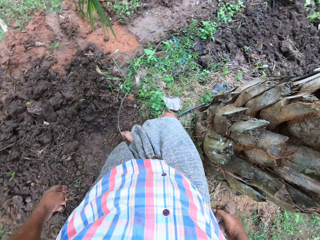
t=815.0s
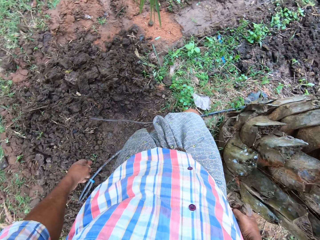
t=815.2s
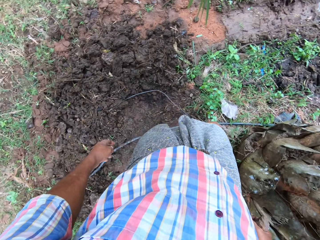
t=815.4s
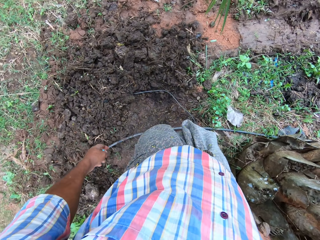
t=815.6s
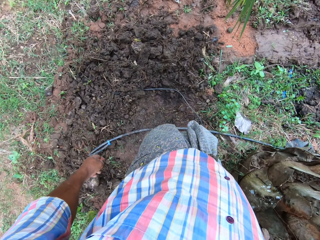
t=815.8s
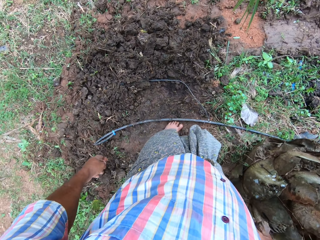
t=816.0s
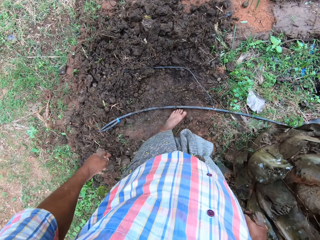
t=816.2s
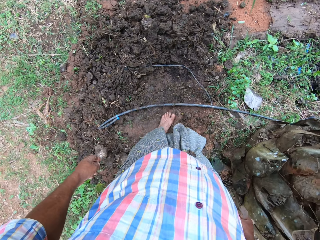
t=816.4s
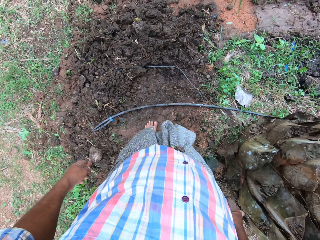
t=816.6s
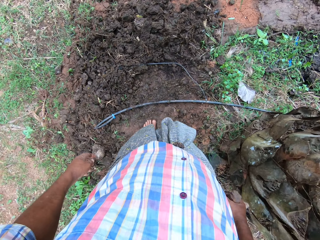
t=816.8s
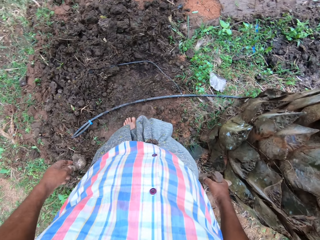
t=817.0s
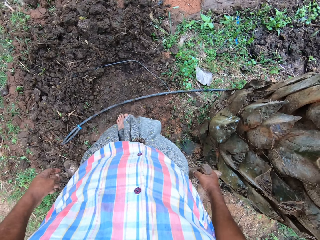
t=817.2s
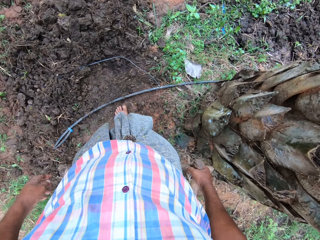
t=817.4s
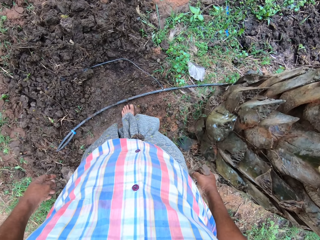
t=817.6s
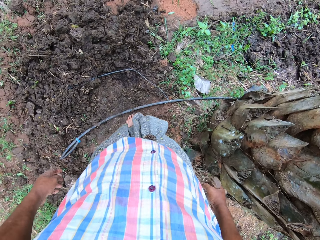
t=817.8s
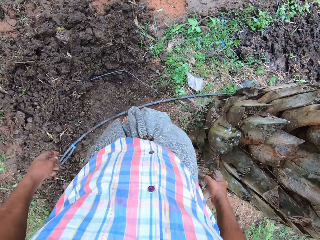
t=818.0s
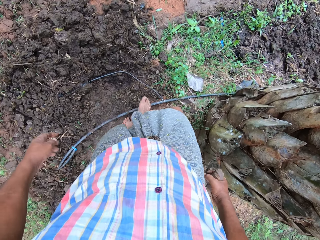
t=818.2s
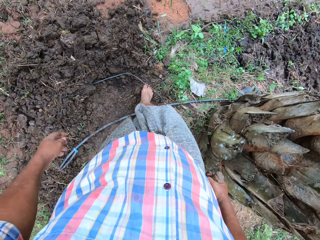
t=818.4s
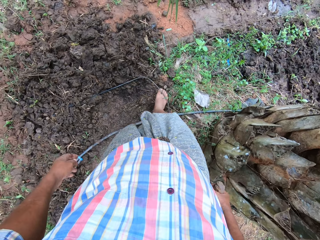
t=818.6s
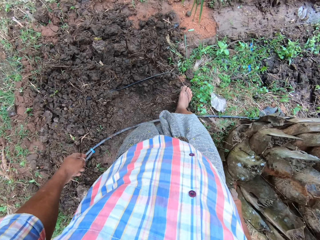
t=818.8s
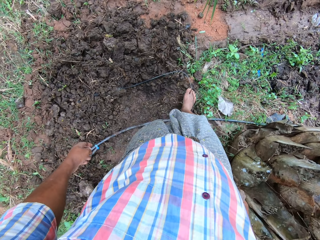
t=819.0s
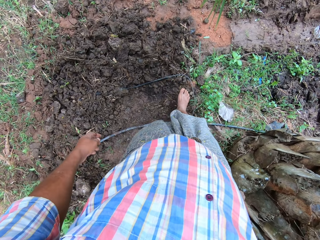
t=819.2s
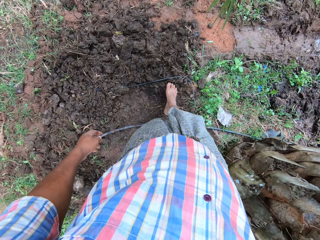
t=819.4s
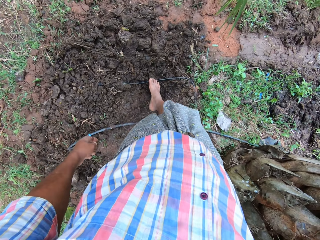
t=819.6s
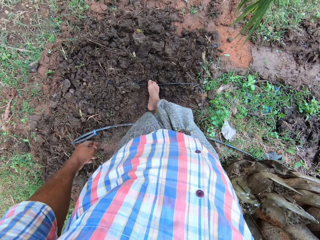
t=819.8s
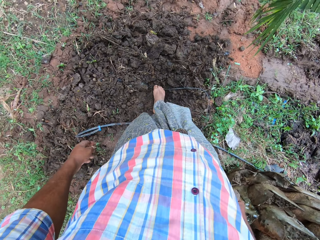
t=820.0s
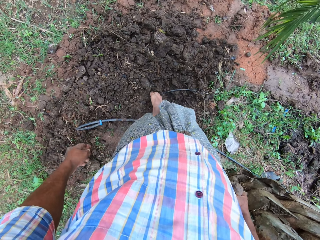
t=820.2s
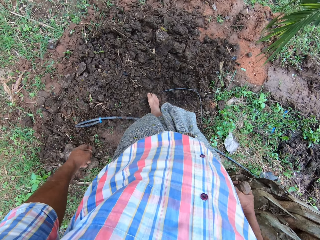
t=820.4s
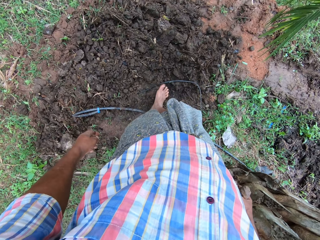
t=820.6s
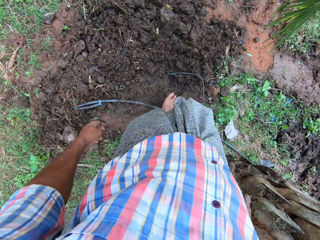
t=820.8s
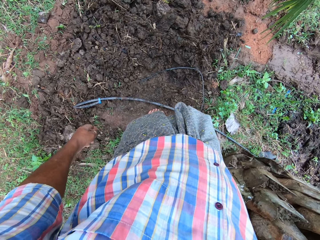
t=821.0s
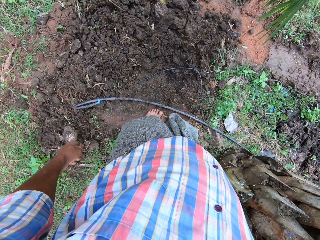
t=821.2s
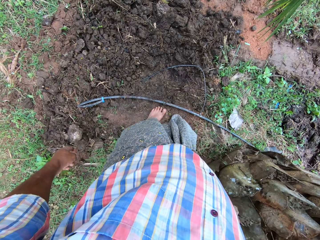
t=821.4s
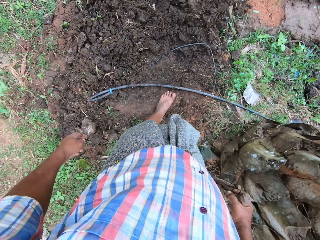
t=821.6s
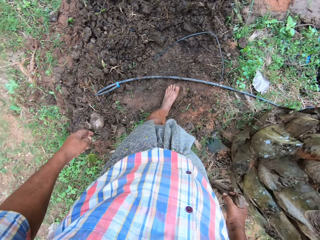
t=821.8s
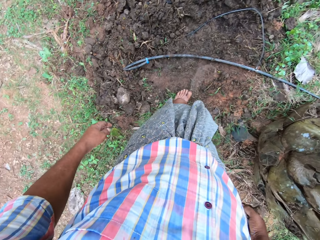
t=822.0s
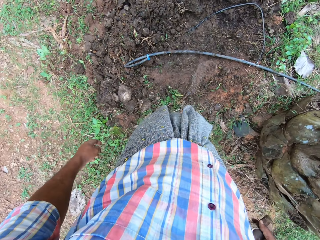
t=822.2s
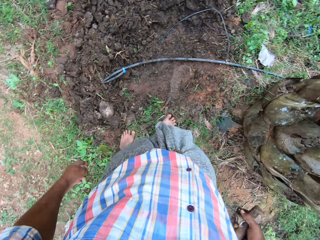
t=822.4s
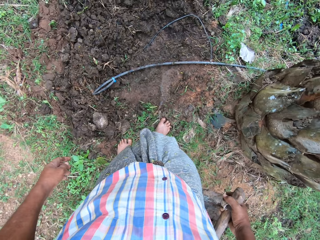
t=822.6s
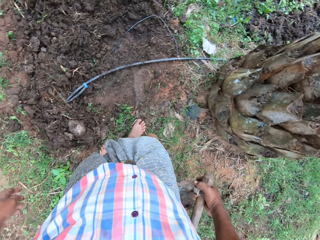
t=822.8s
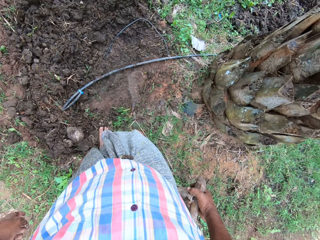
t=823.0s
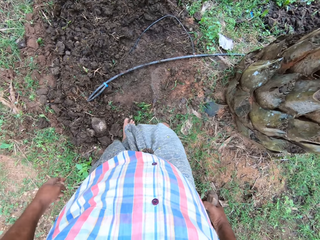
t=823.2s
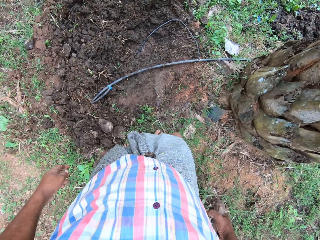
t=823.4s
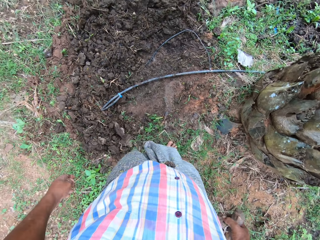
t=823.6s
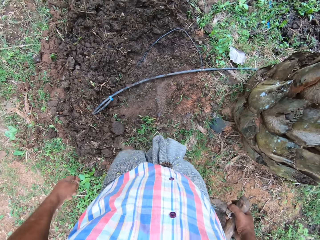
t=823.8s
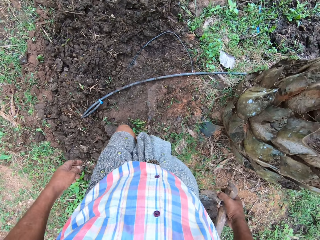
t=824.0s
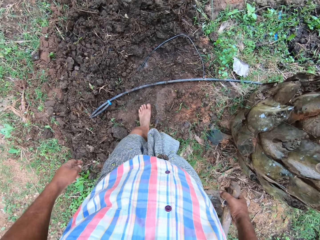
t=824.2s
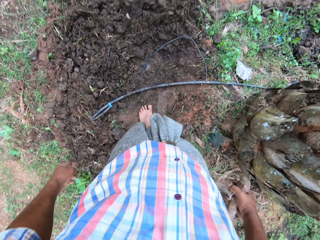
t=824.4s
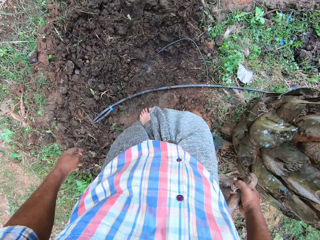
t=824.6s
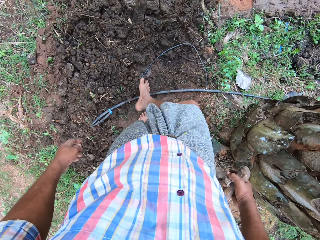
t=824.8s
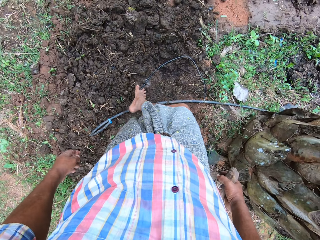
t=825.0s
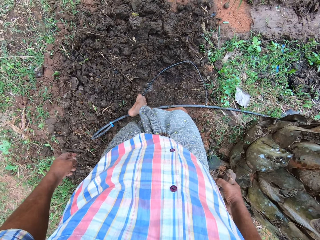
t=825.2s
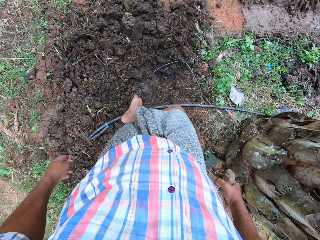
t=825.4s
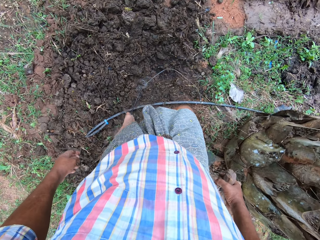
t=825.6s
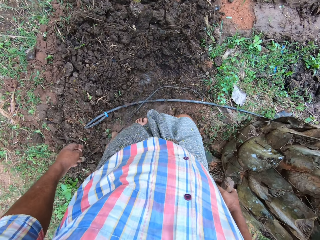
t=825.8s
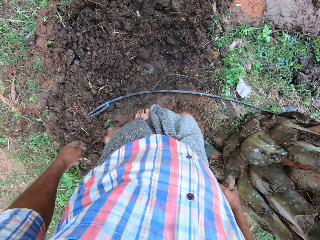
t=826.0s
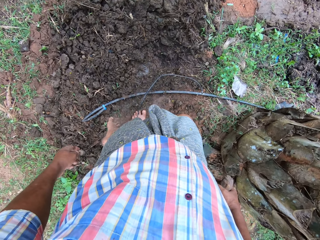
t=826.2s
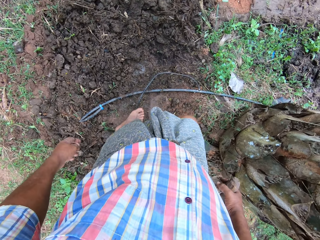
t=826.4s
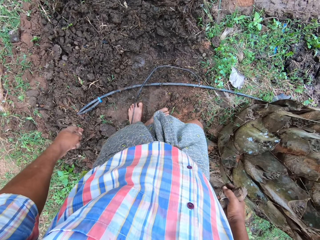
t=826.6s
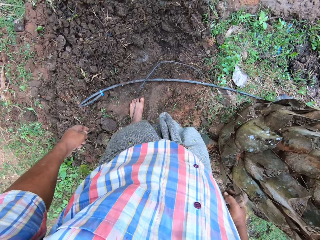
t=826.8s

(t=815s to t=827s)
The camera wearer adjusts a cable on the floor with his leg. He moves a stone with a leg.

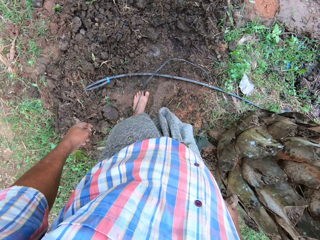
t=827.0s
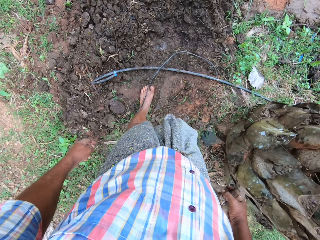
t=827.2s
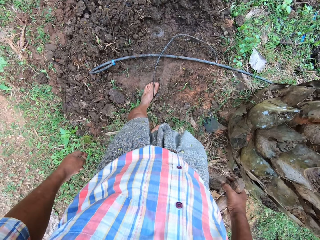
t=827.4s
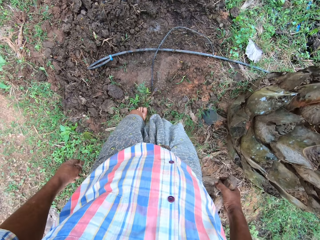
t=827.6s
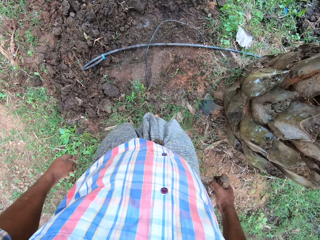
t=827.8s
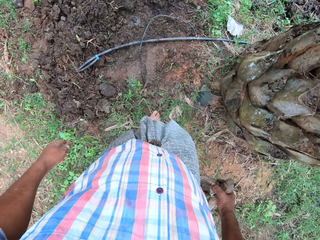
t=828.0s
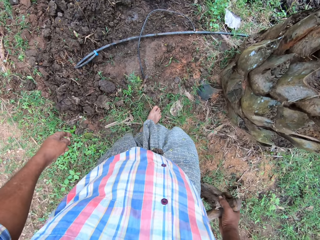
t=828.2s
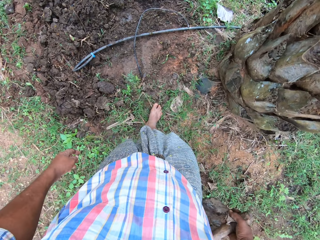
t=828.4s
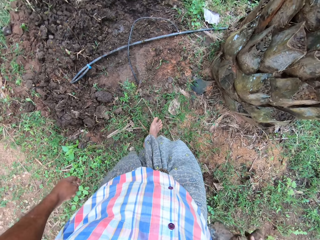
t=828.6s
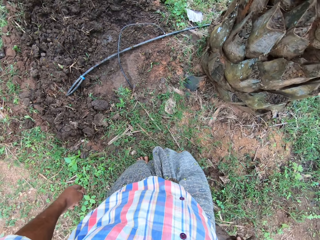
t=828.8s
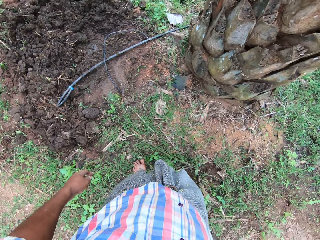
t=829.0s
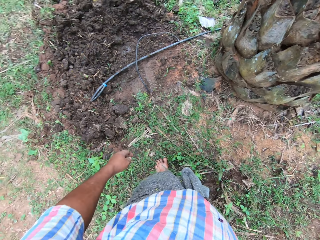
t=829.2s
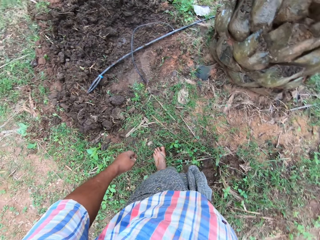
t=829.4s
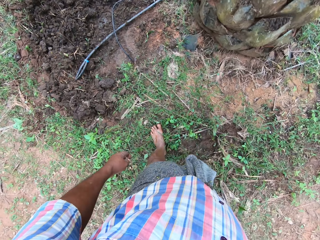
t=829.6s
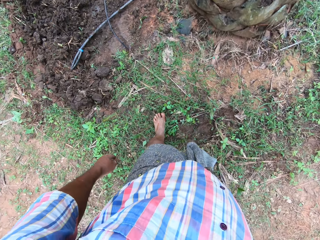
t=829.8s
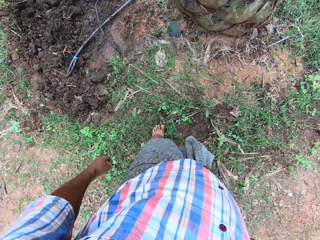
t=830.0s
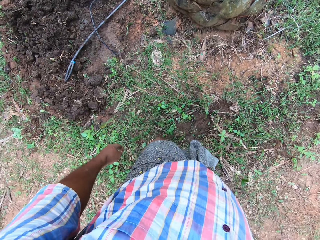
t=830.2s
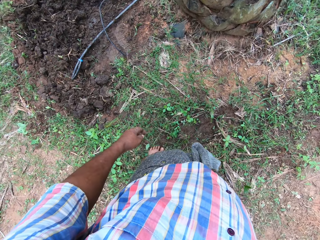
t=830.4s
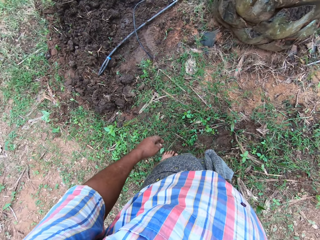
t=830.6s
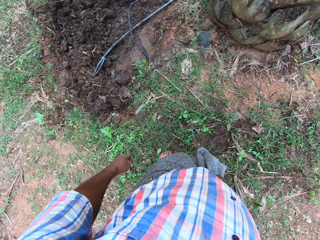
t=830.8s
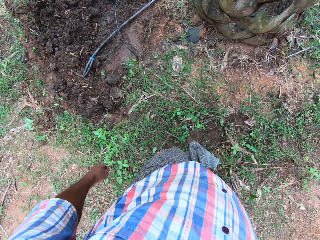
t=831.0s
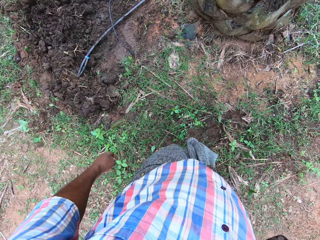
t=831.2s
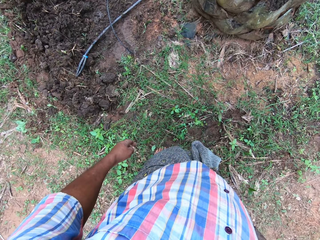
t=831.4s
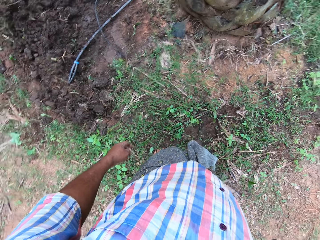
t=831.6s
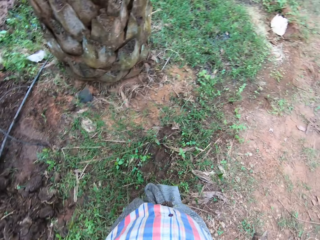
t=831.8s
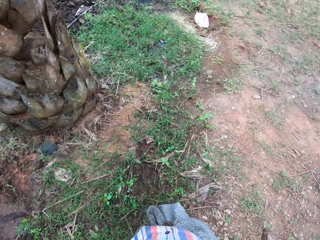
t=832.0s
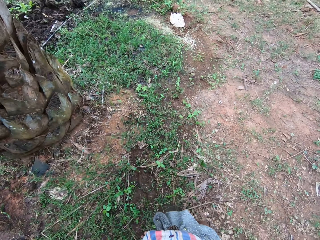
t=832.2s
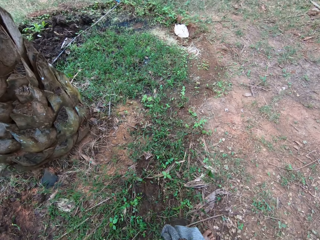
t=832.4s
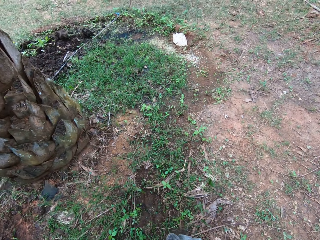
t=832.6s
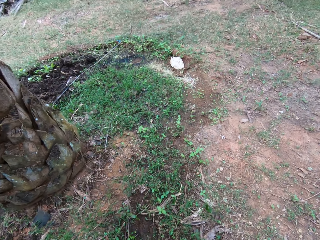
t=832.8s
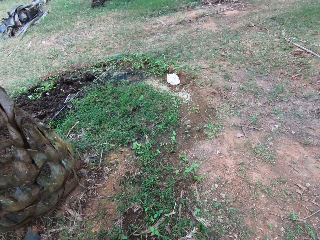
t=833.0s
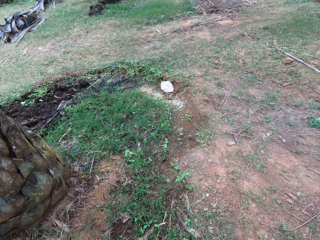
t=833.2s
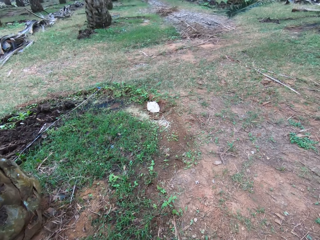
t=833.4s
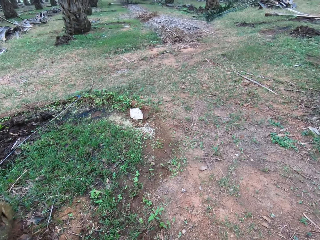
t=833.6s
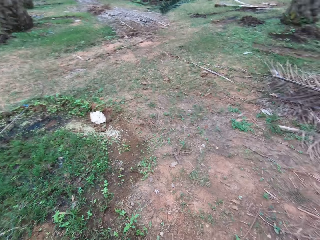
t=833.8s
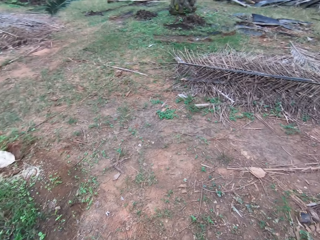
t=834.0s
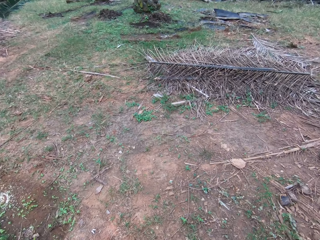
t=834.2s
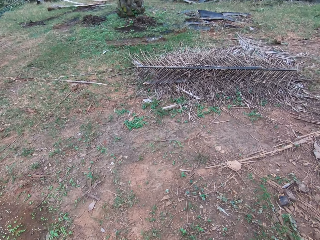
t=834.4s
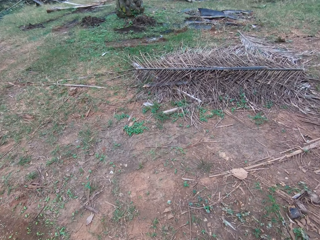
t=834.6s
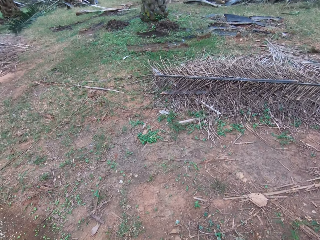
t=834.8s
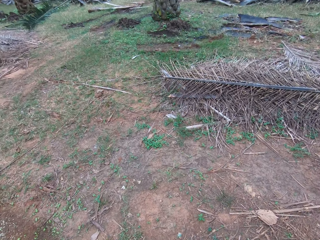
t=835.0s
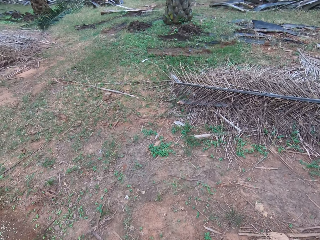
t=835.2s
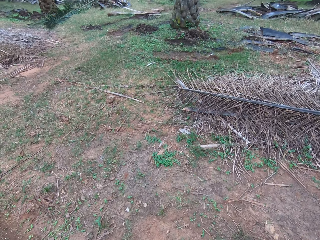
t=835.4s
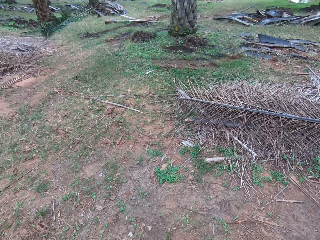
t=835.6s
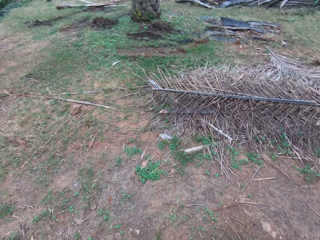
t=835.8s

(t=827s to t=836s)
The camera wearer looks around the farm. They walk around the farmland.
